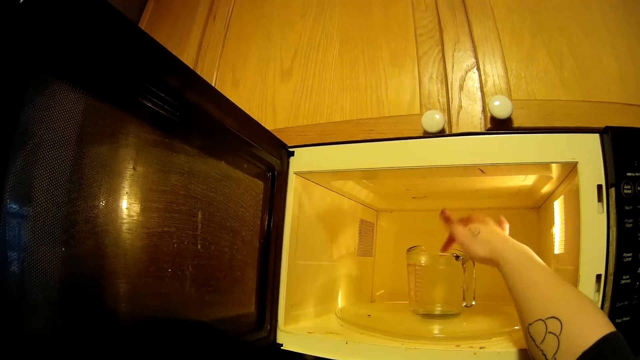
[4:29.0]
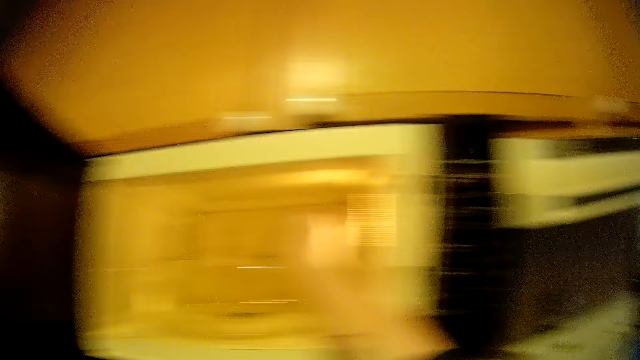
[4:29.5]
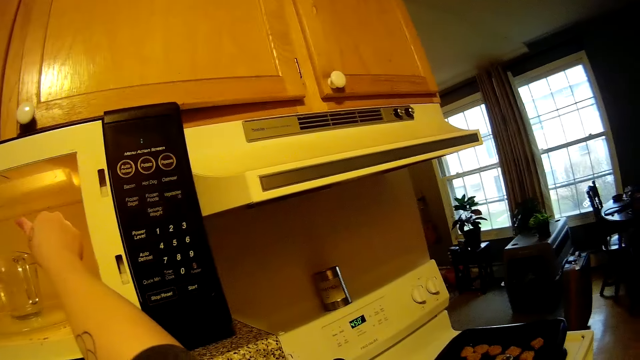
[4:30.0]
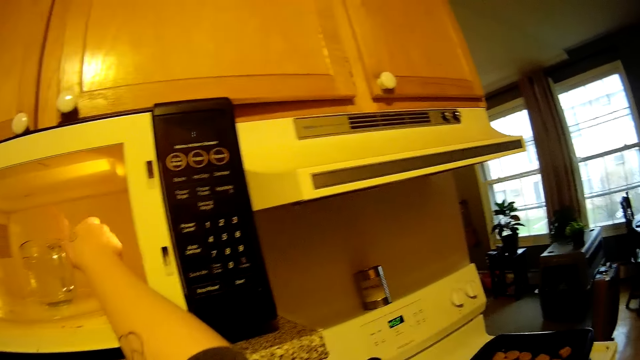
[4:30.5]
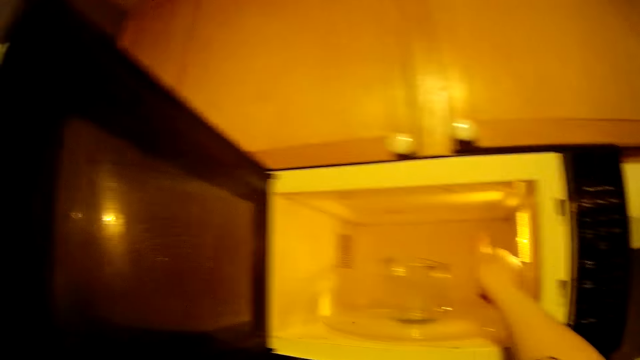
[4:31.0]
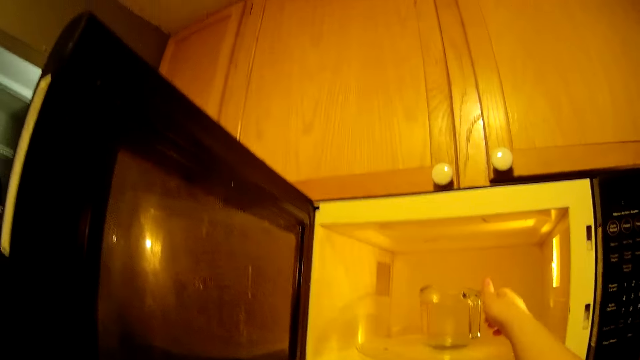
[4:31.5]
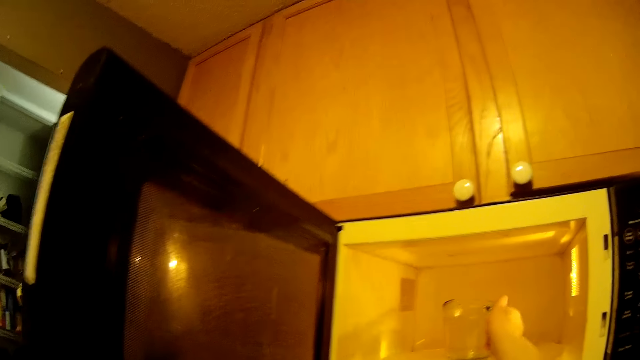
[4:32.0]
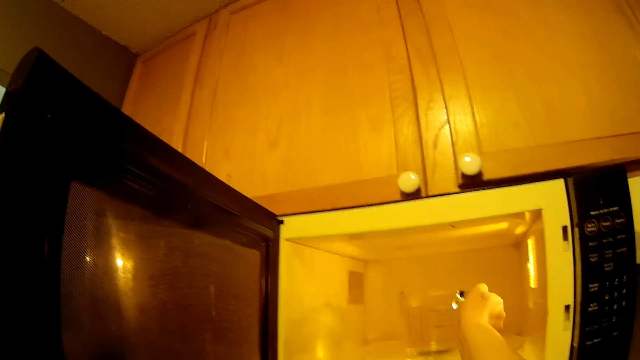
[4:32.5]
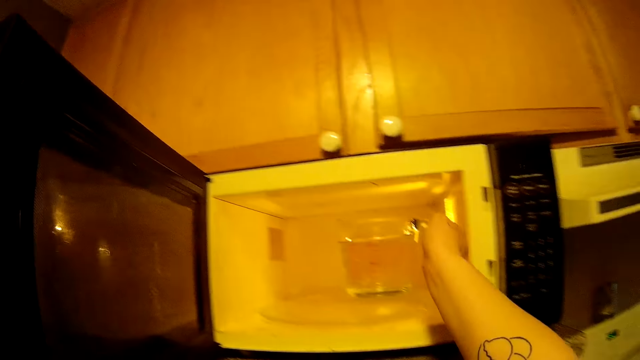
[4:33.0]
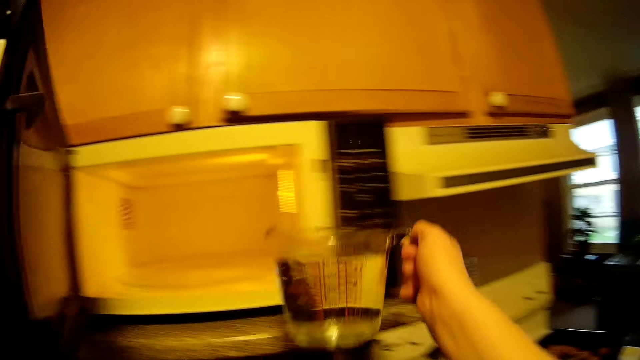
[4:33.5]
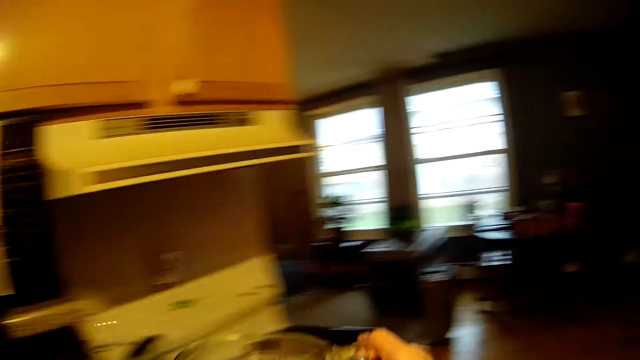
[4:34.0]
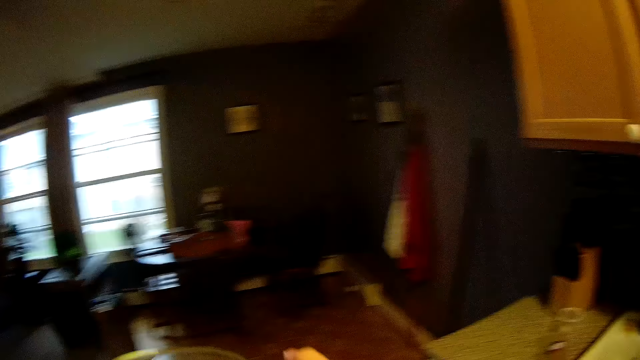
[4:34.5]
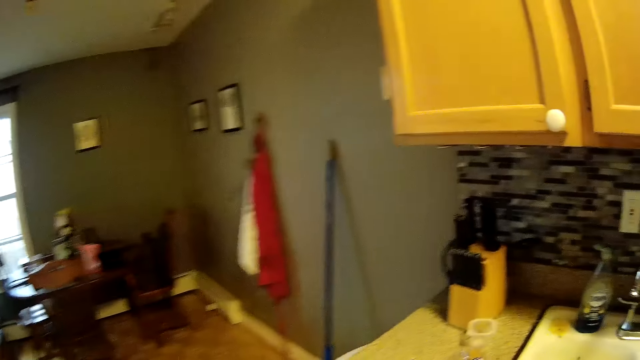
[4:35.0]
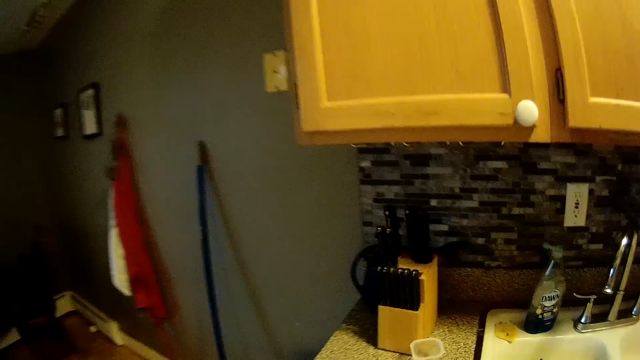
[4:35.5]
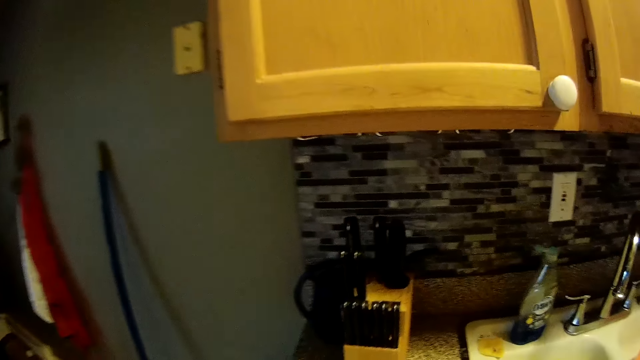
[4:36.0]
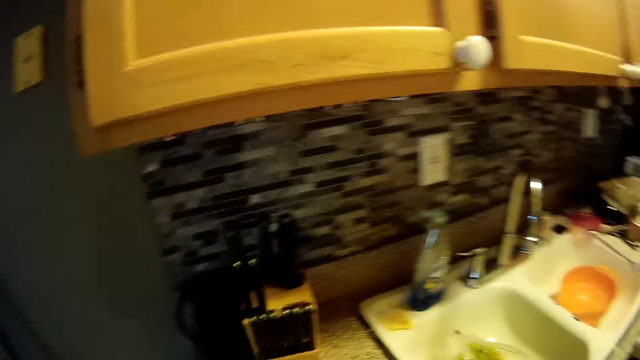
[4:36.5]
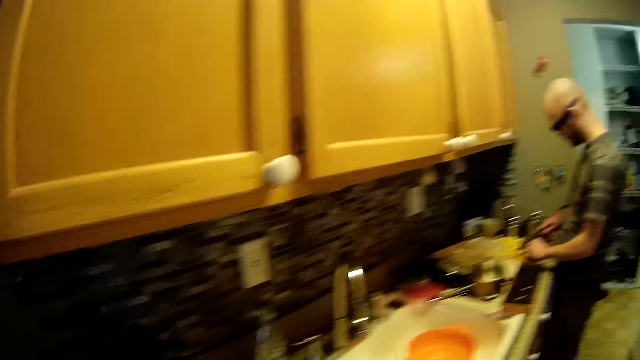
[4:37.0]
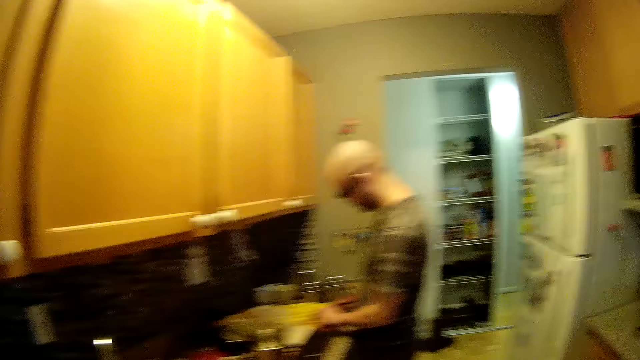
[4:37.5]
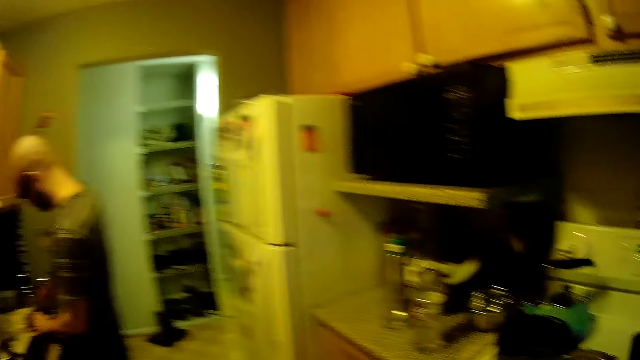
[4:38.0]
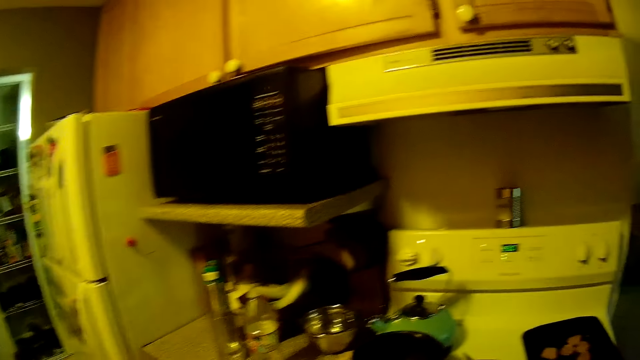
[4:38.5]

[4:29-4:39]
The camera wearer puts her right hand into the cup of water in the microwave. She picks up the cup from the microwave with her right hand. She closes the microwave with her left hand. She looks around and slices the potatoes.

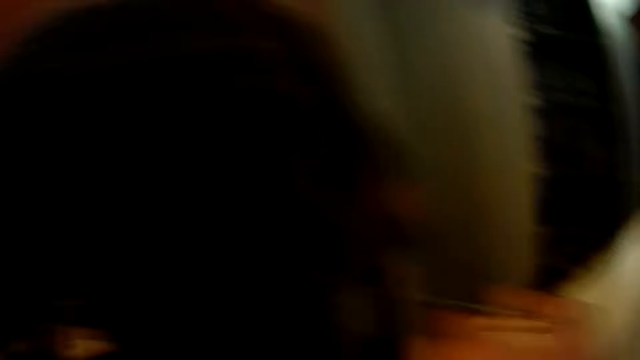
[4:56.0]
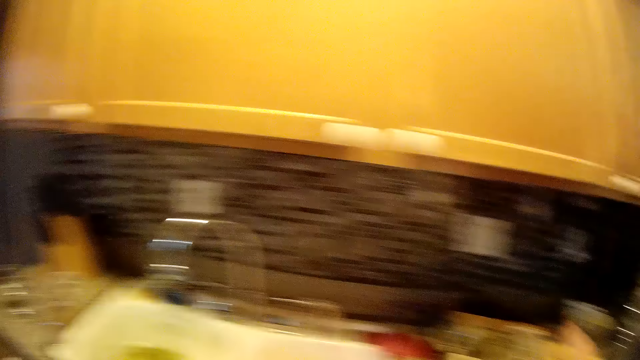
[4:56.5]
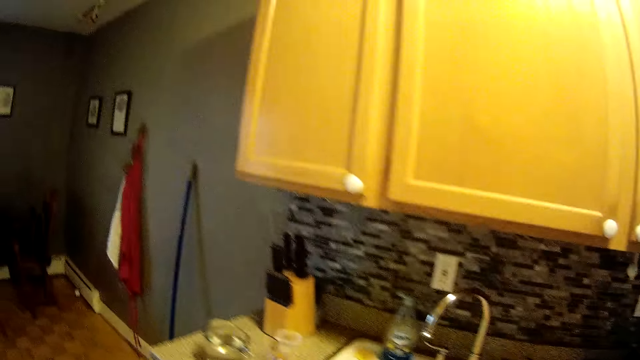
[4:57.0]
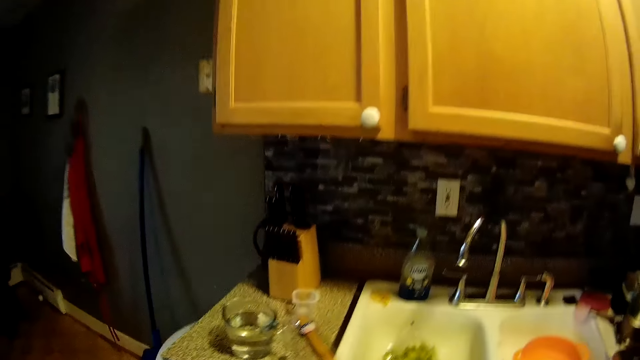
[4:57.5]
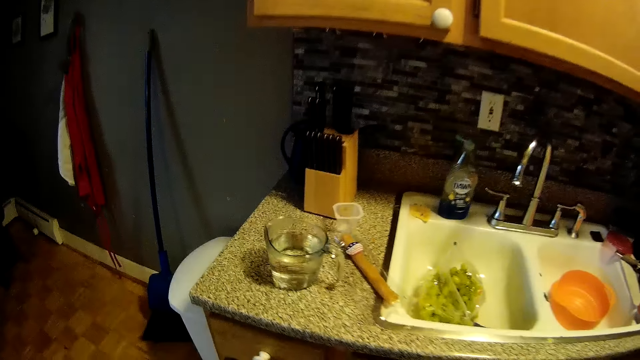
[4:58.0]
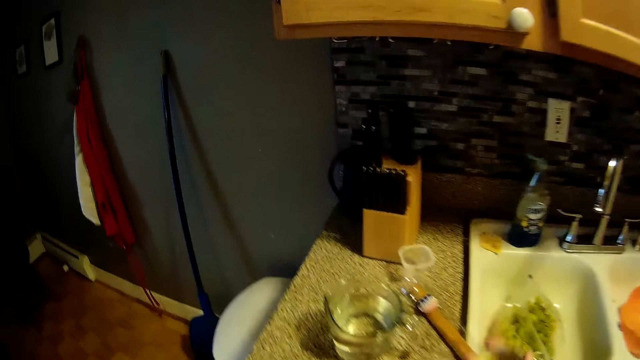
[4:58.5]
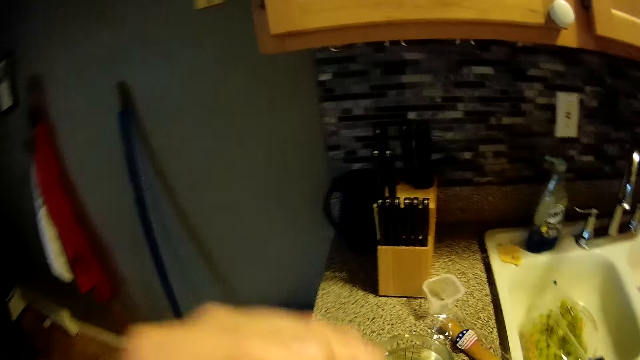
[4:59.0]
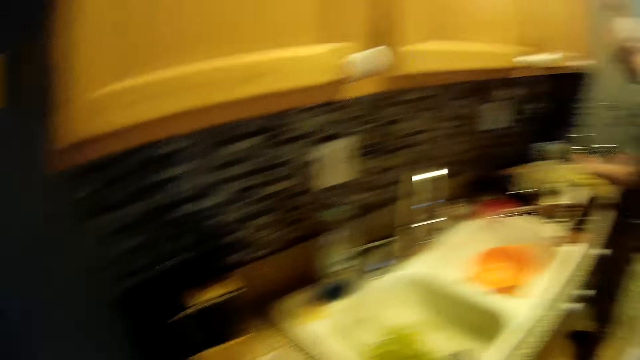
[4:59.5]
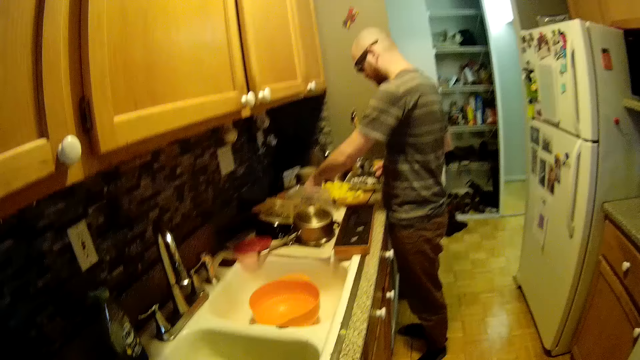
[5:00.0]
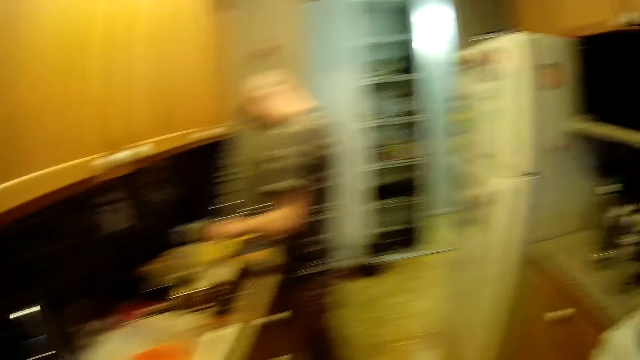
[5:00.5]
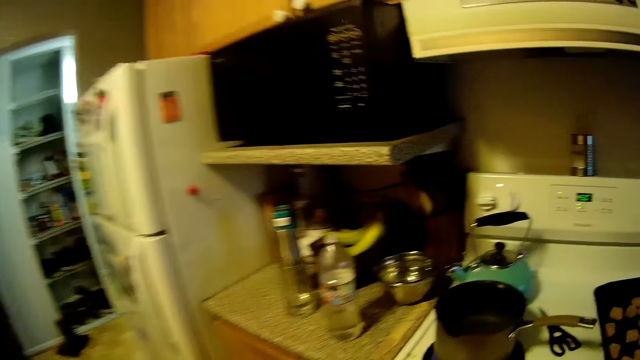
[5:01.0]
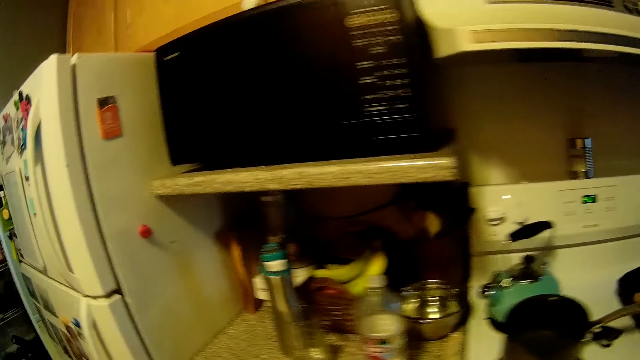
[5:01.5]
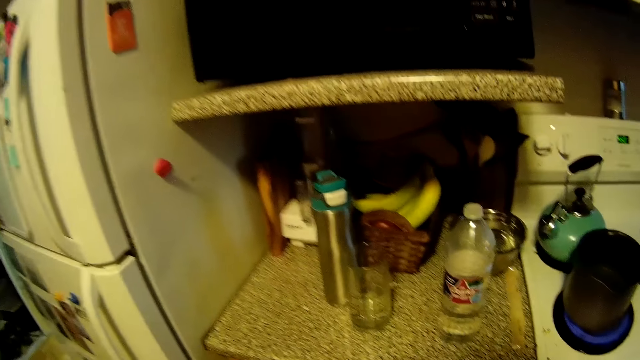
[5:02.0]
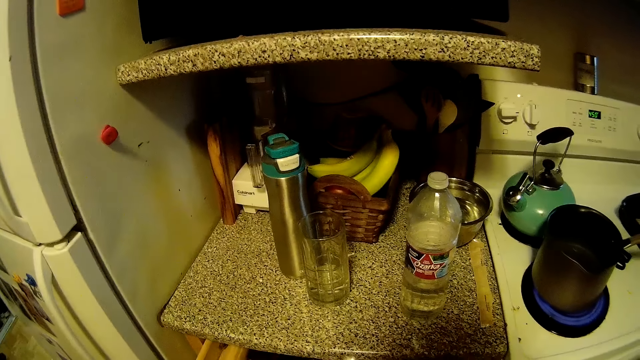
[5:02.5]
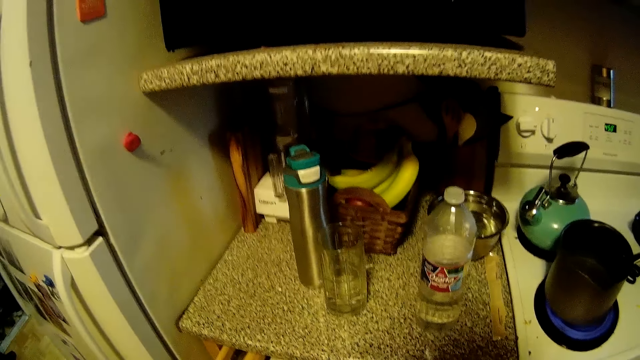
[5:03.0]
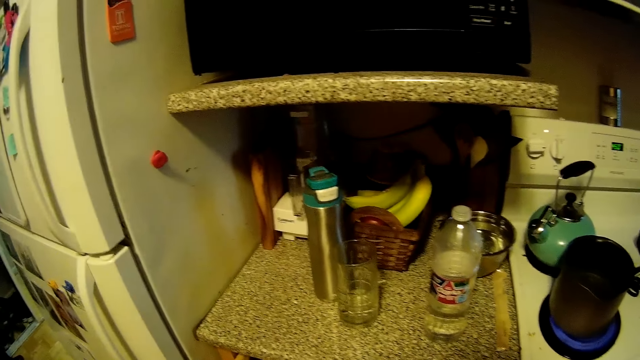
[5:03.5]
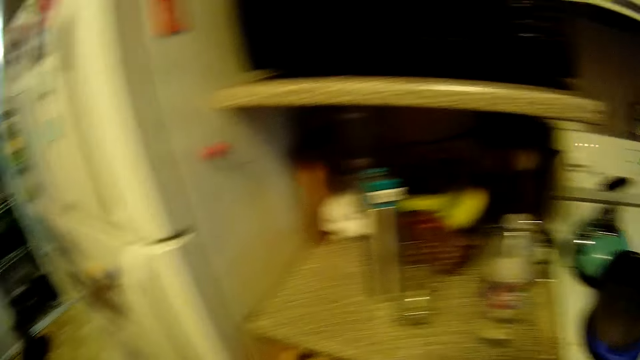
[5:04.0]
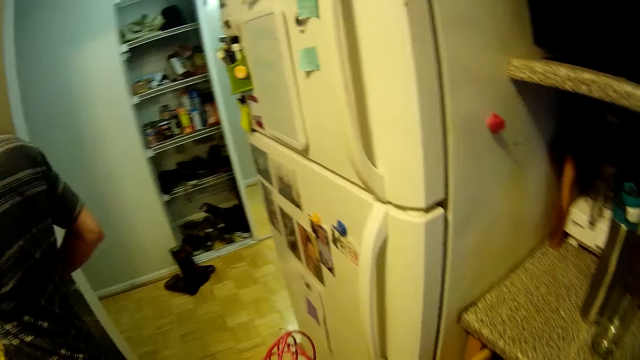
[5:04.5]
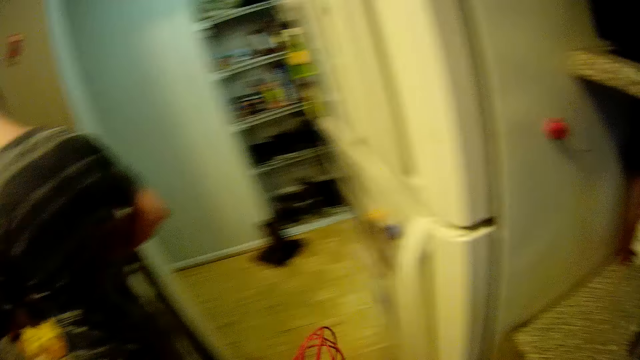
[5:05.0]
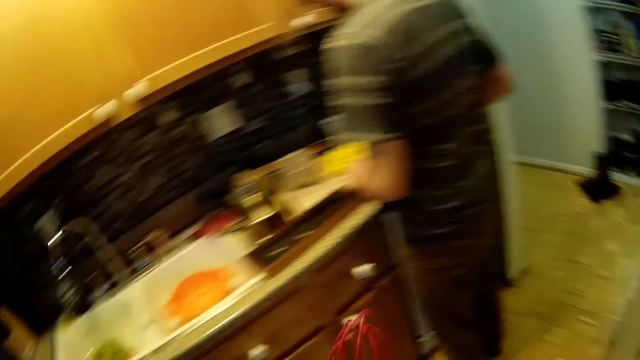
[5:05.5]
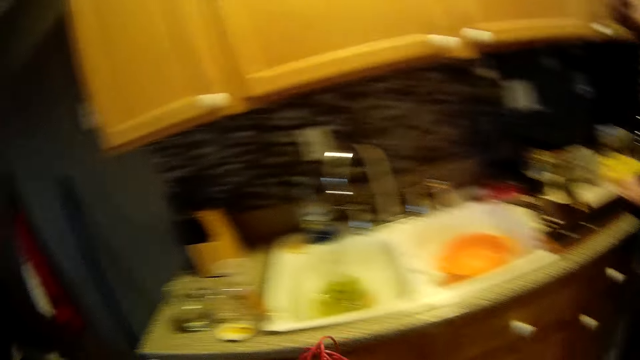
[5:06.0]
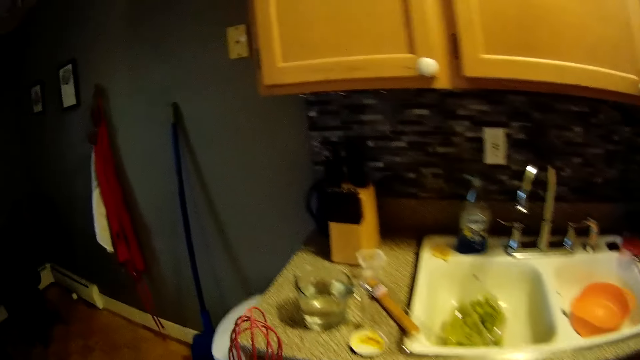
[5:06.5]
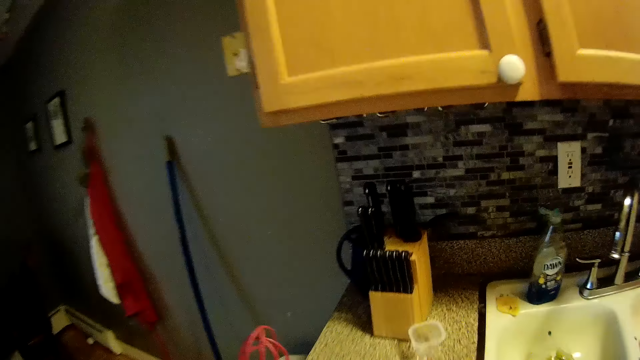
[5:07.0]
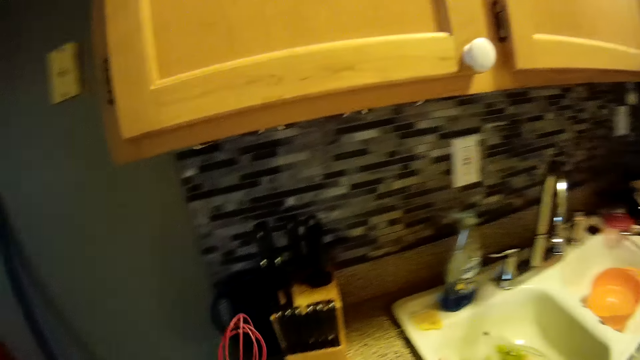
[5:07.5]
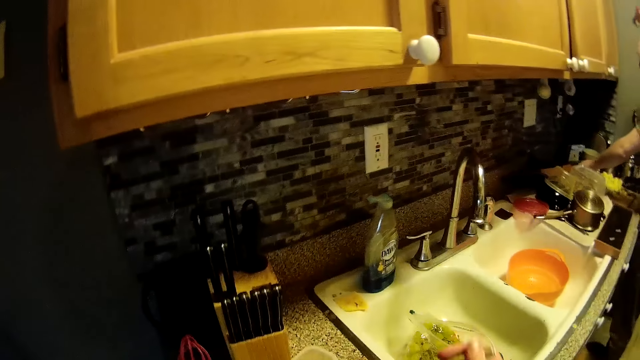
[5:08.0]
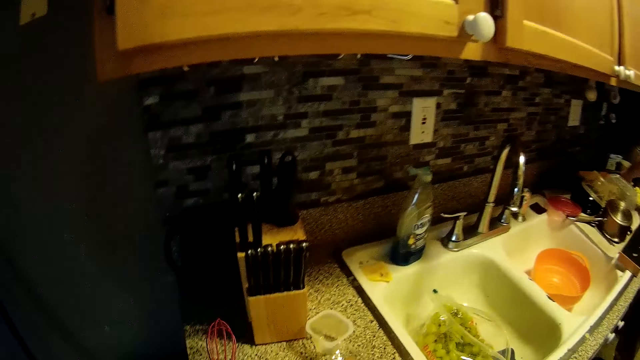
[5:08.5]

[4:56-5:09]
The camera wearer talks, walks around, and raises their hand. They walk around. They pick up a whisk. They hold a wire on their left hand.
